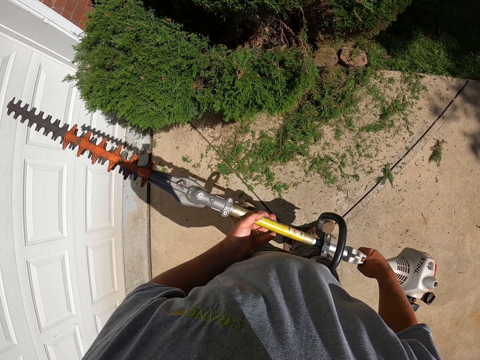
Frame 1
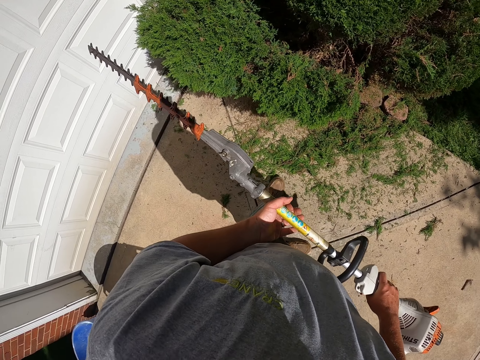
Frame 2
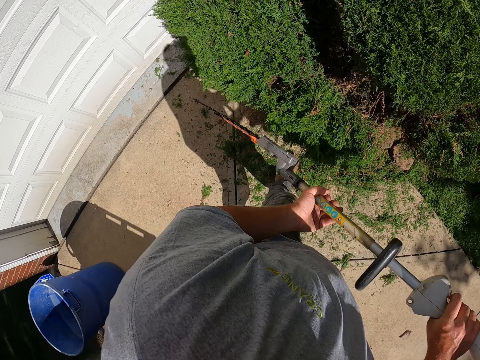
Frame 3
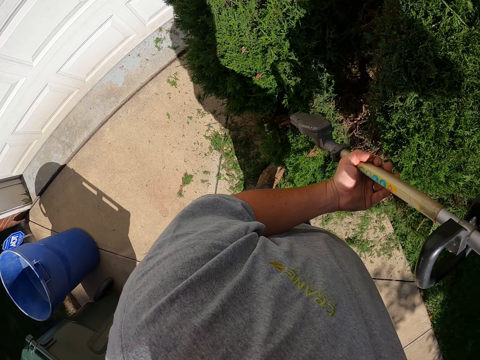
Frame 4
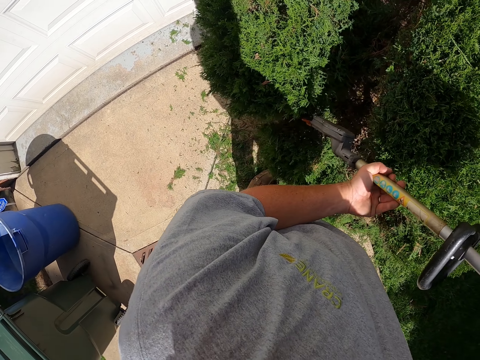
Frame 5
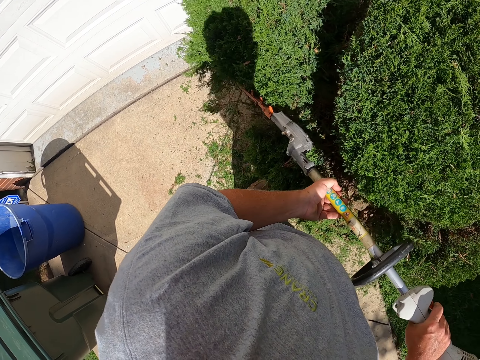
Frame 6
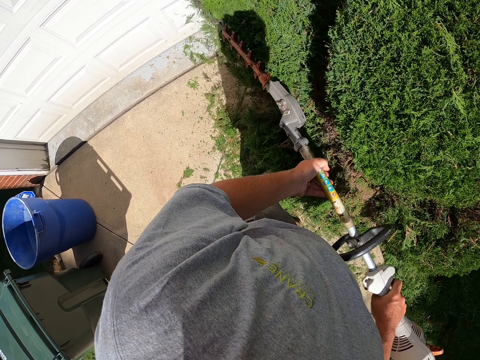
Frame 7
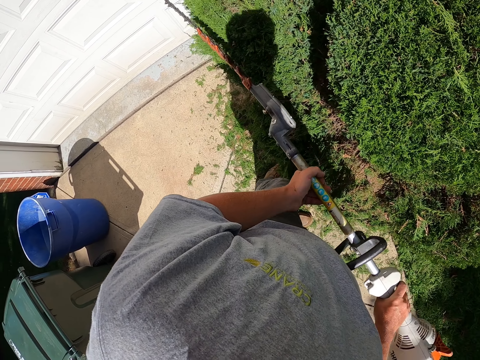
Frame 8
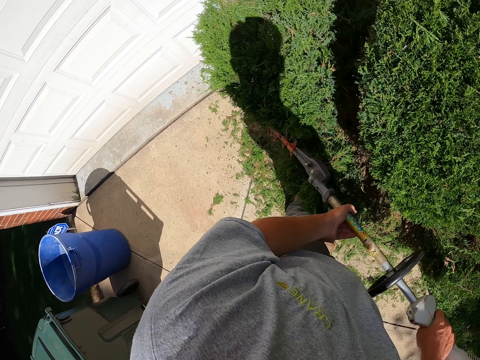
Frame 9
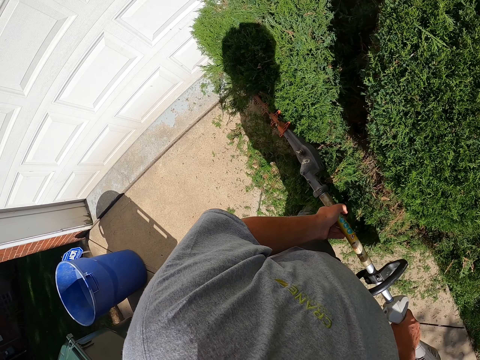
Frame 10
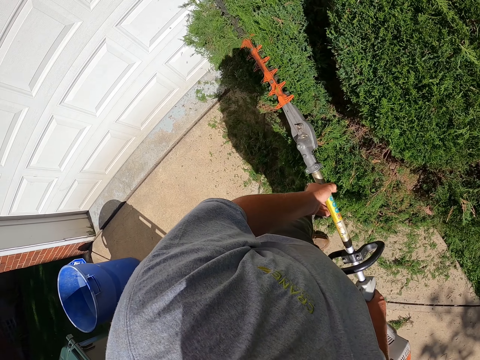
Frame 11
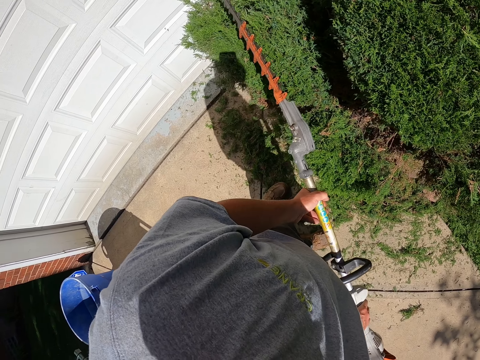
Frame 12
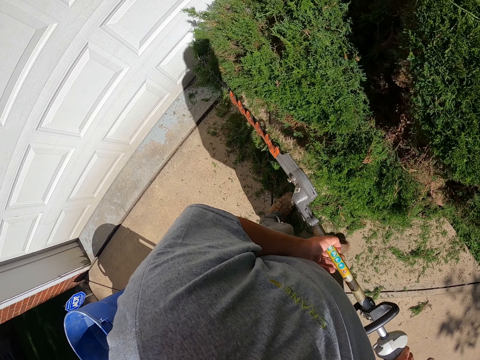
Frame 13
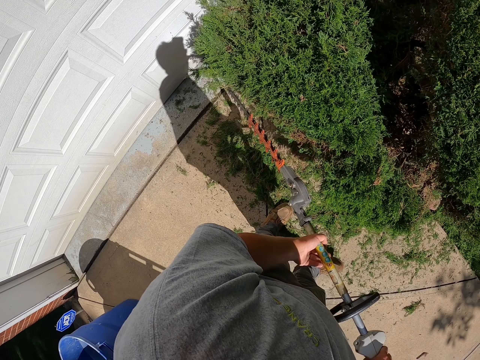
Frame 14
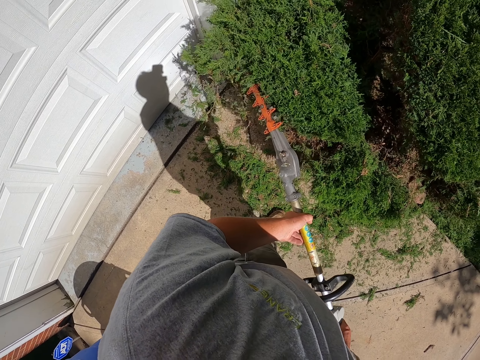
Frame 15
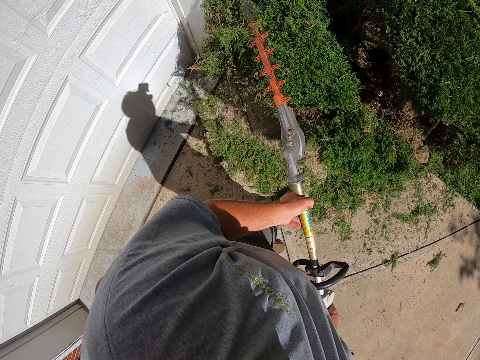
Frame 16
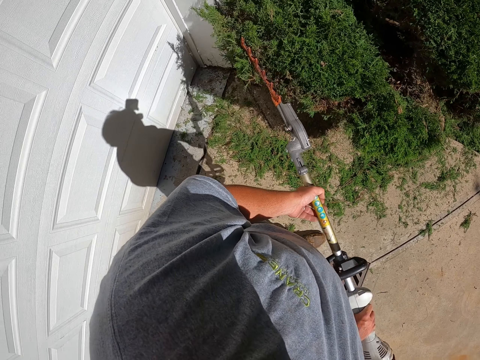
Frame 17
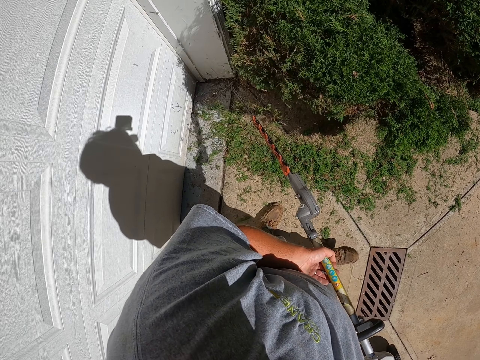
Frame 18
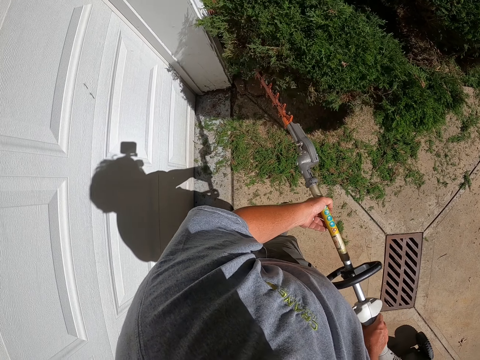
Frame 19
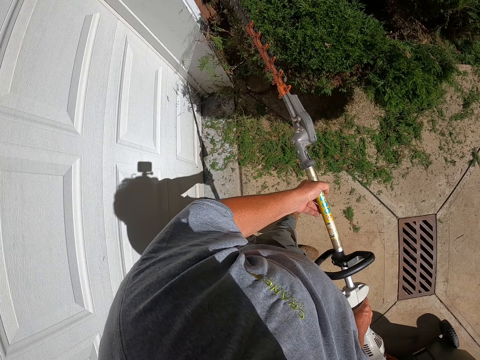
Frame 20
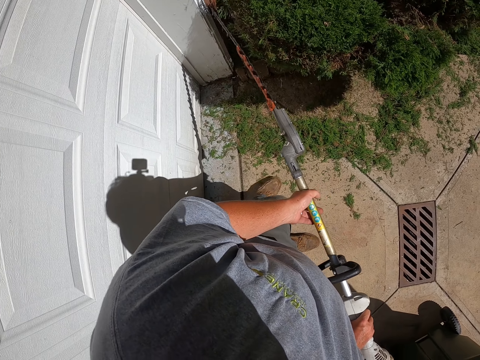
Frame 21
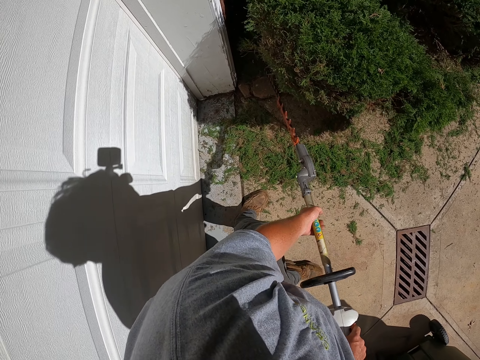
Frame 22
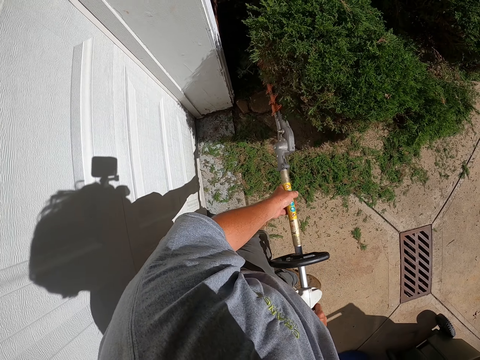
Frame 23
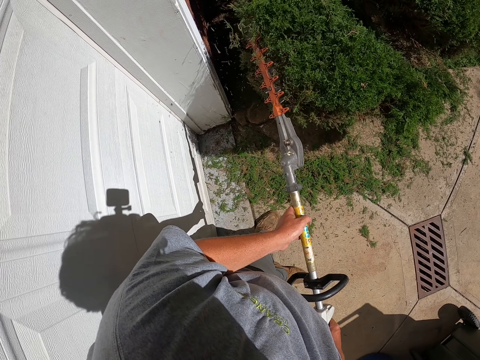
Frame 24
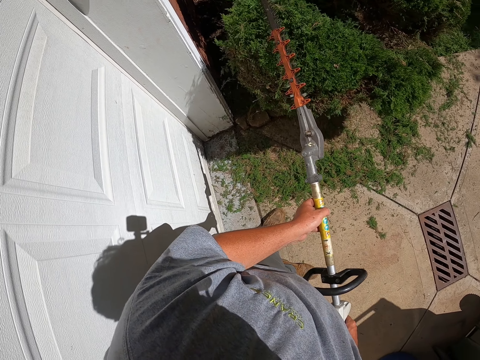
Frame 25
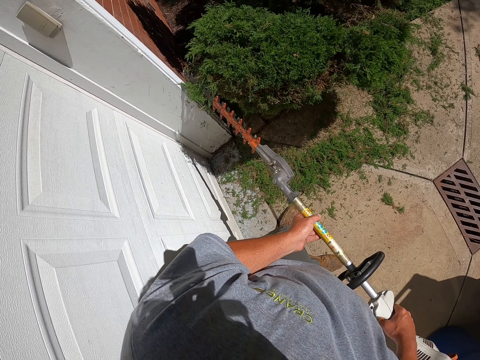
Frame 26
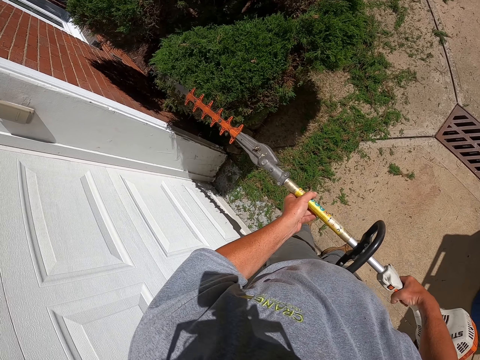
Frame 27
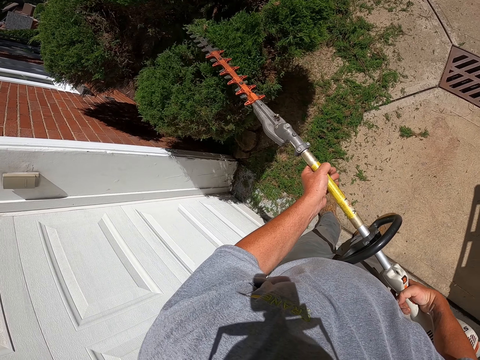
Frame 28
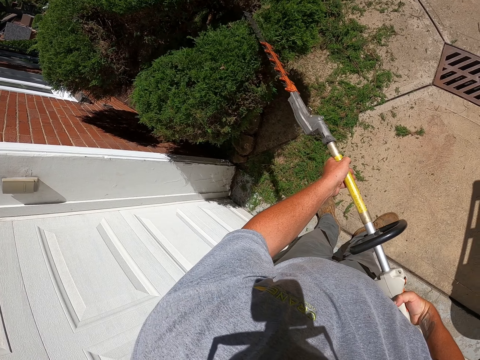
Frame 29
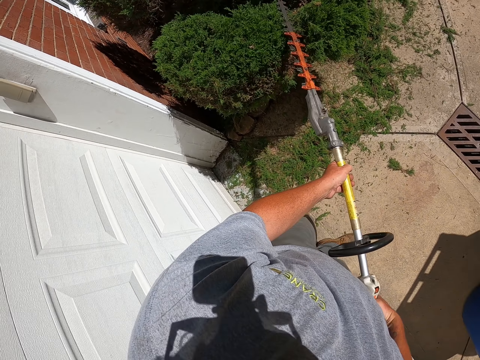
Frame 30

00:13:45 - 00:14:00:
The camera wearer trims the tree with the hedge trimmer. They walk at the compound.

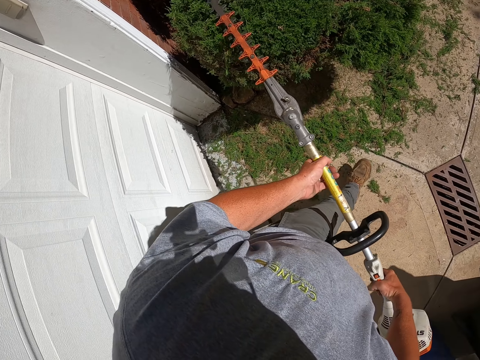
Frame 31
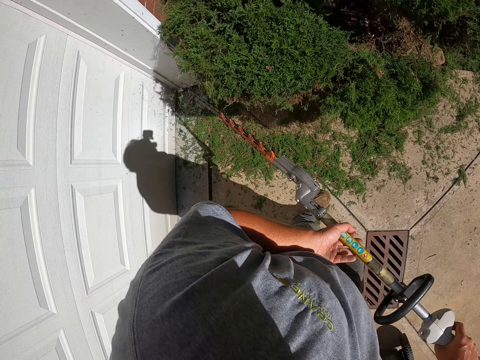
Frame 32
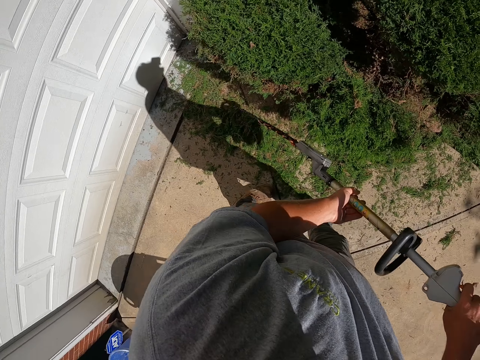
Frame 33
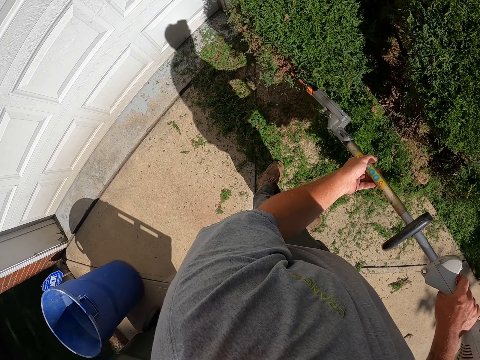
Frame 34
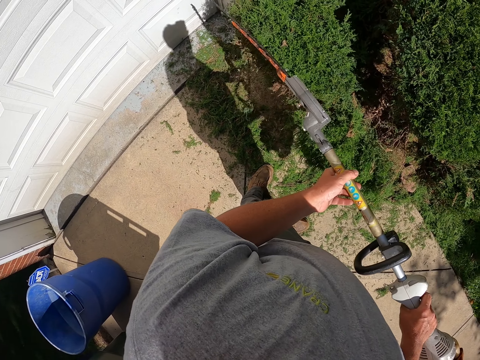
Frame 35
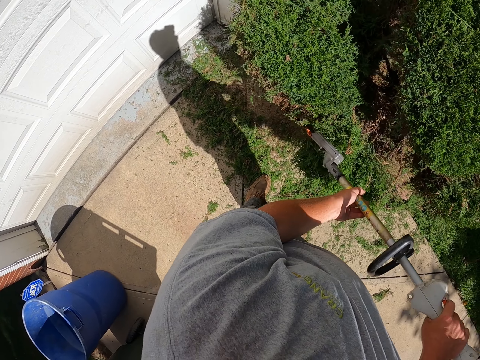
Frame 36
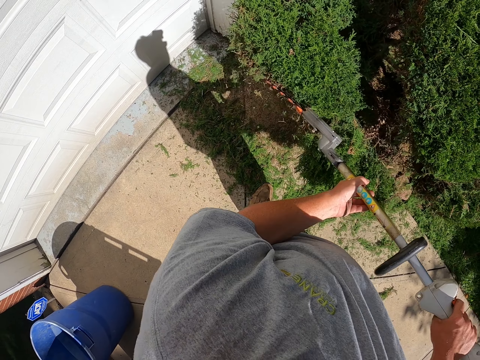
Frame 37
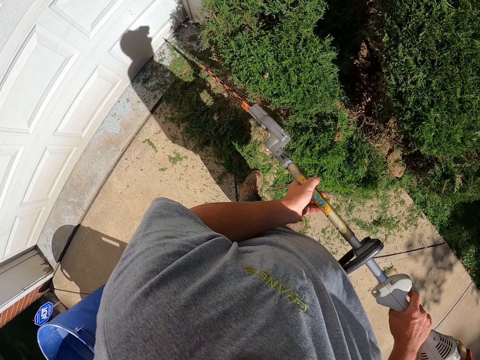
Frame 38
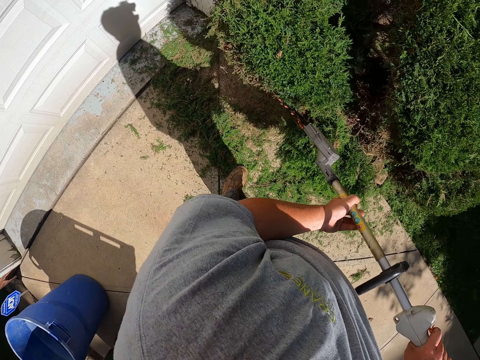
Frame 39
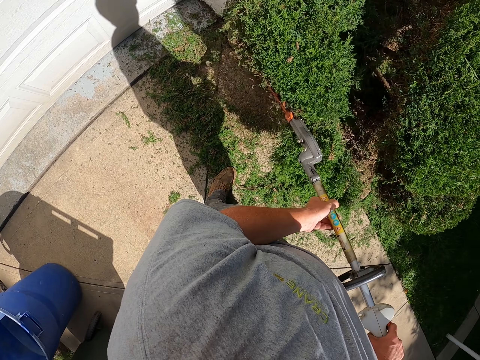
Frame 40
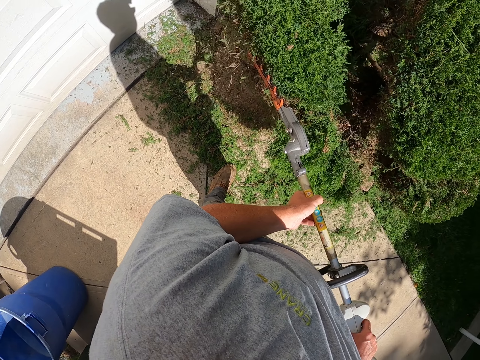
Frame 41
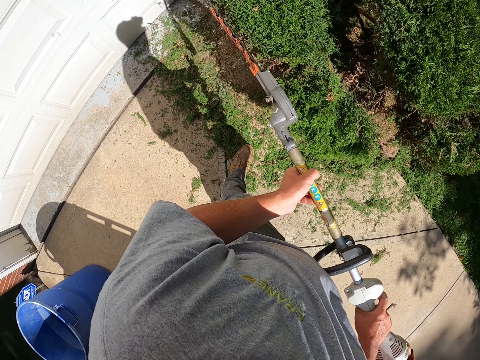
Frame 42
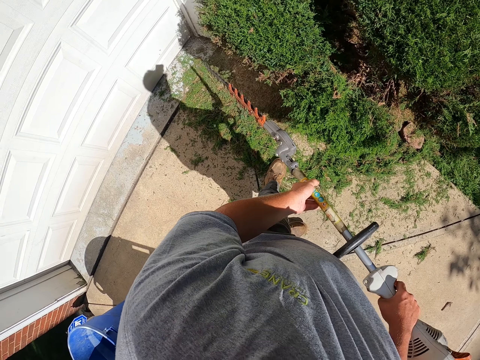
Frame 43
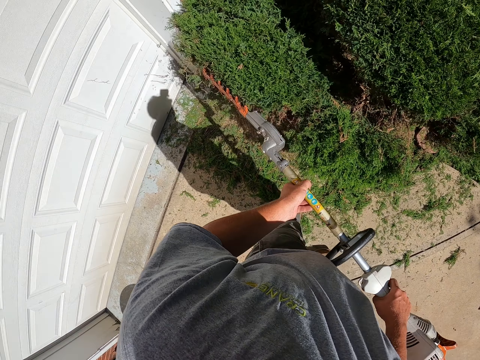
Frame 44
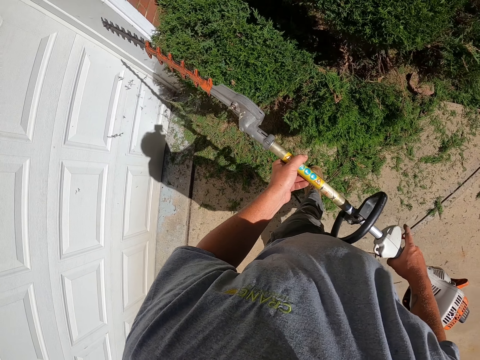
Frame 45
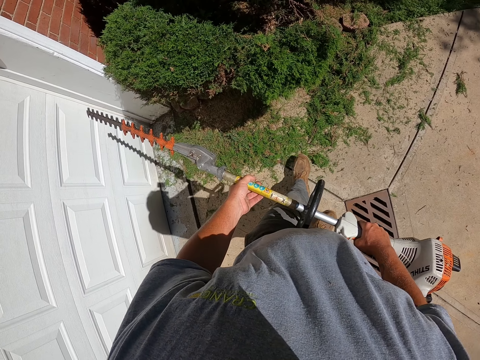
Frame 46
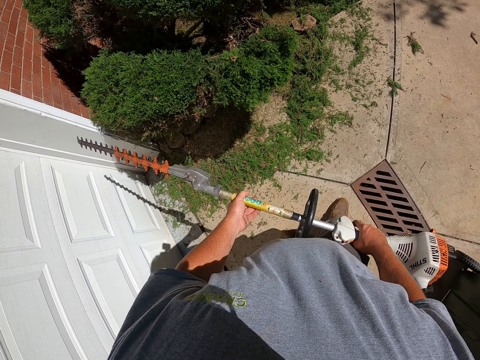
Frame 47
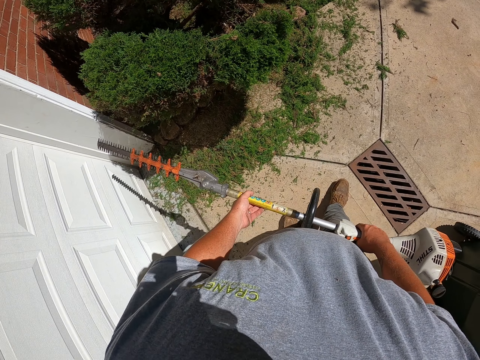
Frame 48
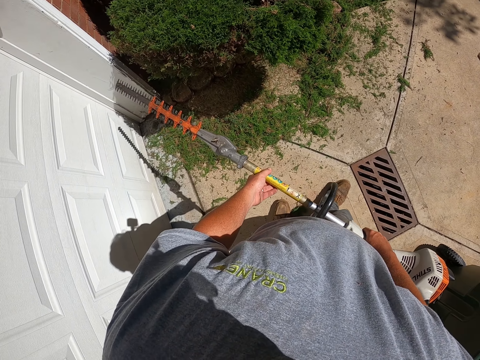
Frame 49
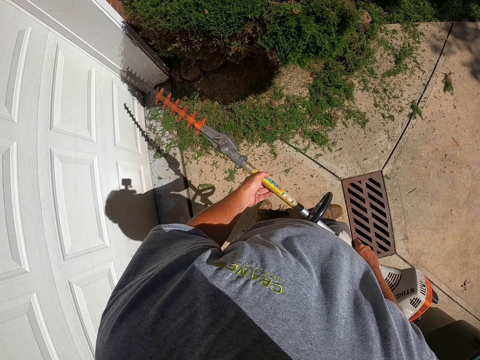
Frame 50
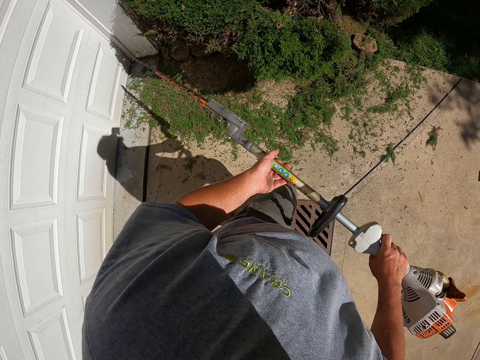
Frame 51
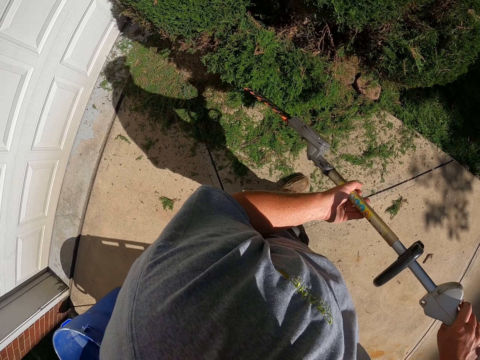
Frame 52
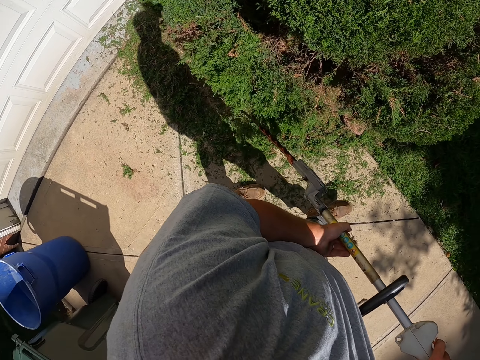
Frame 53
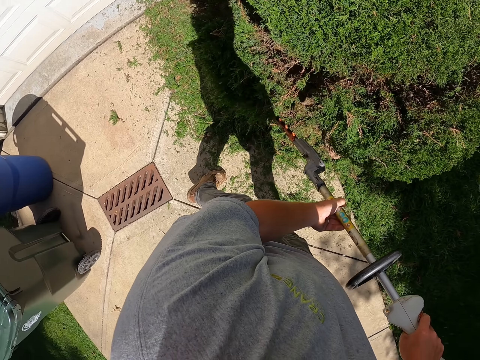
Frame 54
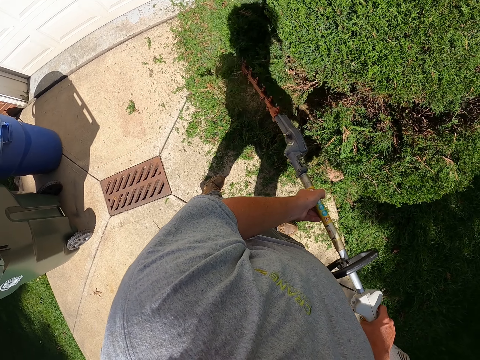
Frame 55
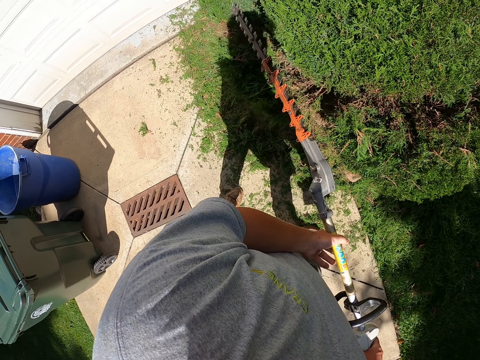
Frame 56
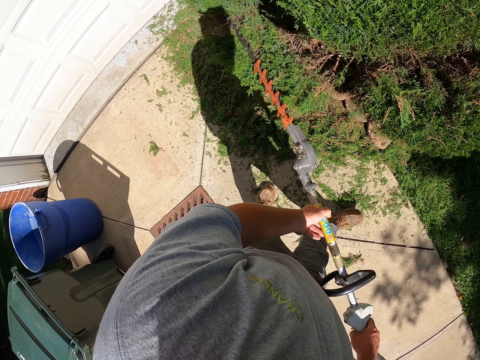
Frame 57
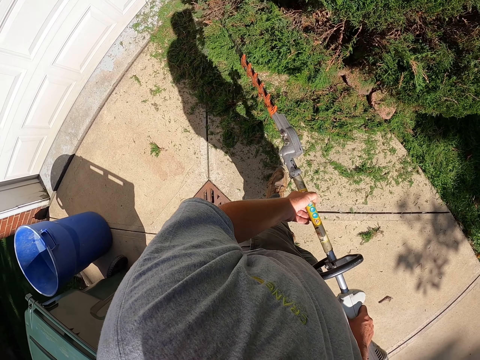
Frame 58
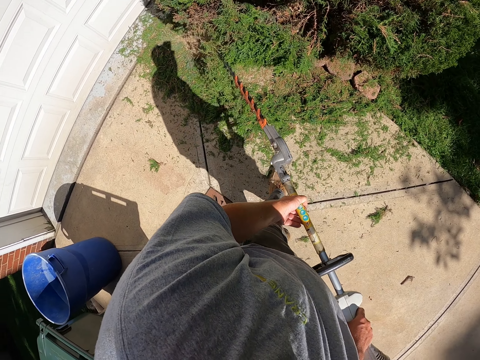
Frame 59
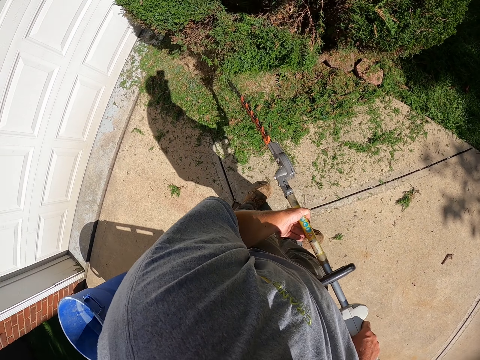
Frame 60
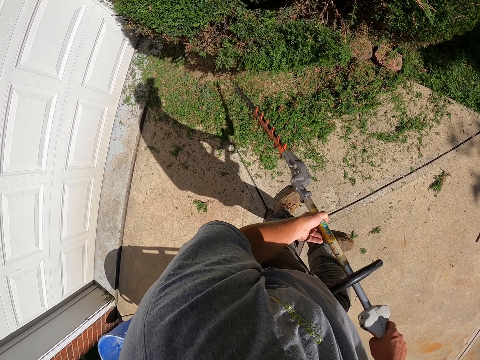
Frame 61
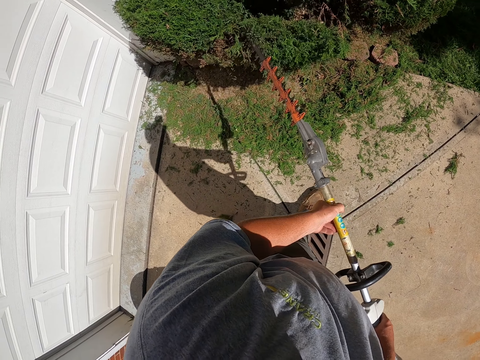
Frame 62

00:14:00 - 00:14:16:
The camera wearer stares at the tree. They walk at the compound. They trim the tree with the hedge trimmer.
